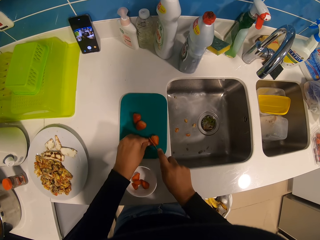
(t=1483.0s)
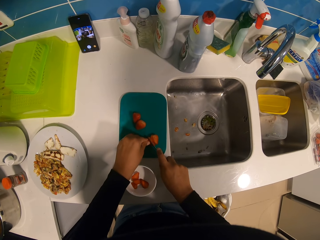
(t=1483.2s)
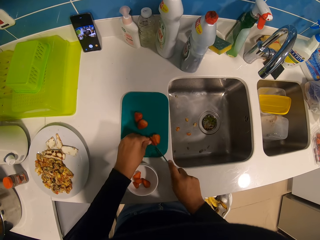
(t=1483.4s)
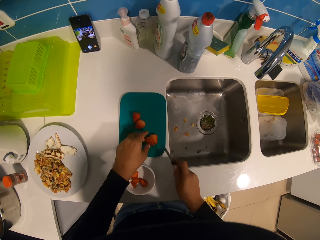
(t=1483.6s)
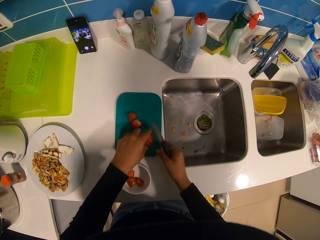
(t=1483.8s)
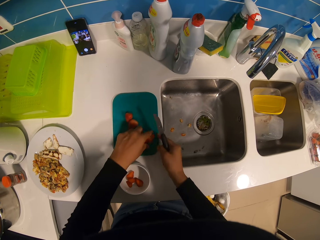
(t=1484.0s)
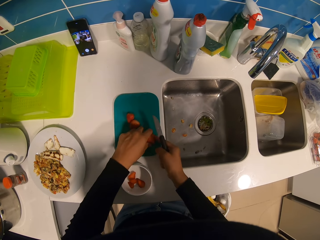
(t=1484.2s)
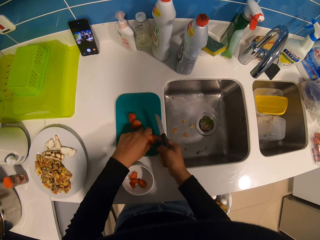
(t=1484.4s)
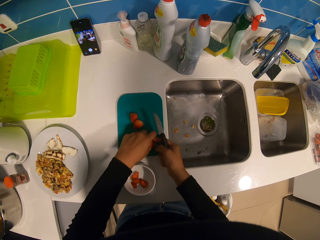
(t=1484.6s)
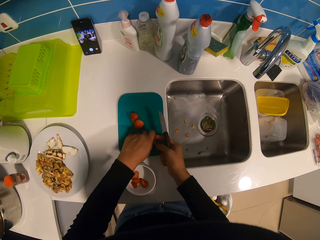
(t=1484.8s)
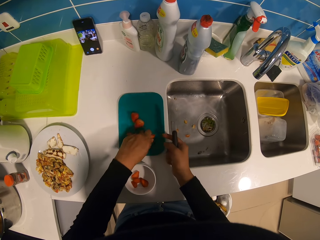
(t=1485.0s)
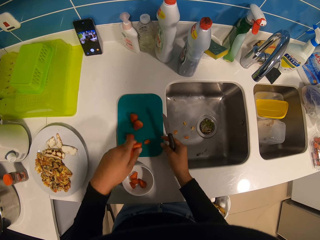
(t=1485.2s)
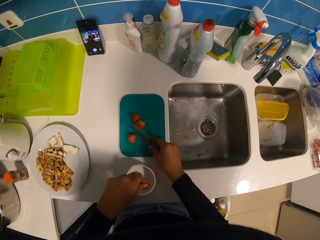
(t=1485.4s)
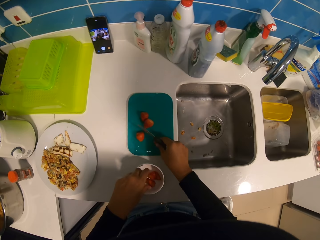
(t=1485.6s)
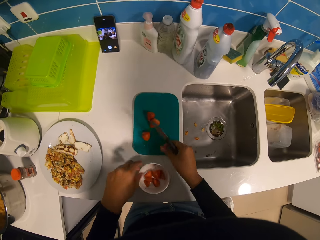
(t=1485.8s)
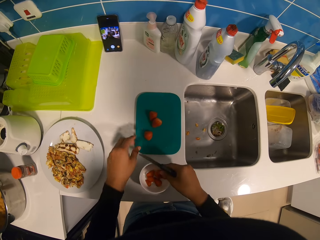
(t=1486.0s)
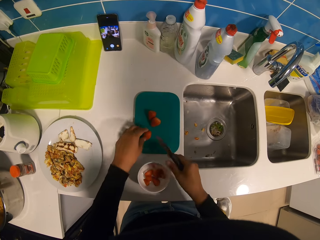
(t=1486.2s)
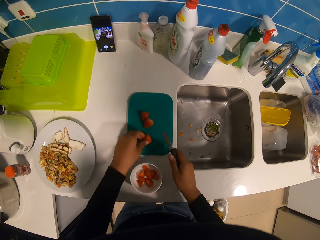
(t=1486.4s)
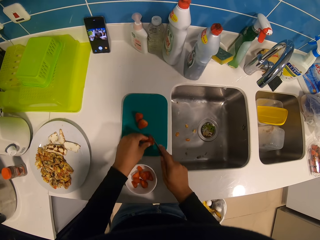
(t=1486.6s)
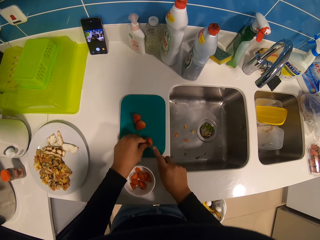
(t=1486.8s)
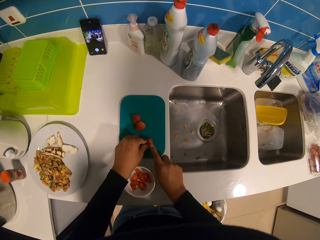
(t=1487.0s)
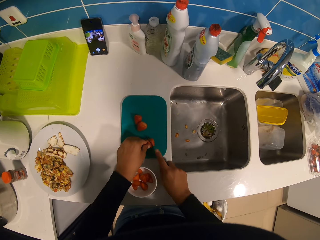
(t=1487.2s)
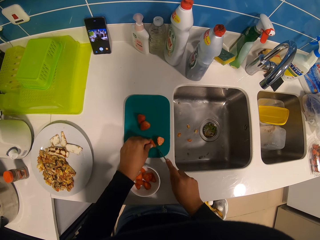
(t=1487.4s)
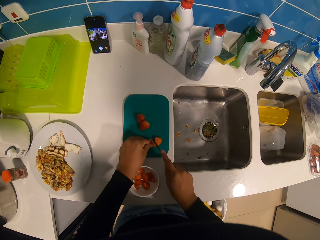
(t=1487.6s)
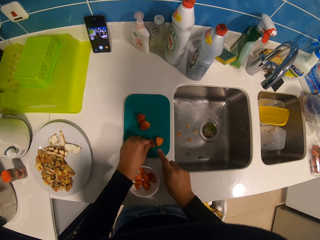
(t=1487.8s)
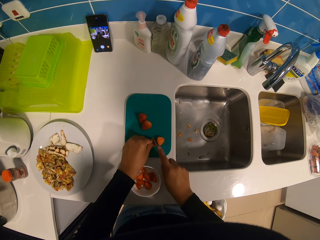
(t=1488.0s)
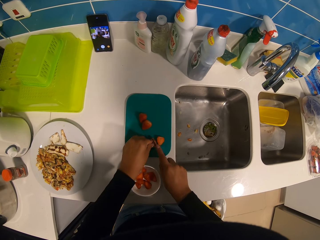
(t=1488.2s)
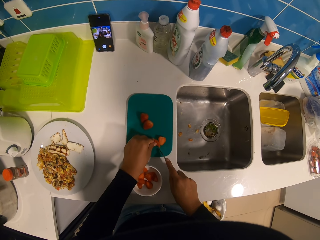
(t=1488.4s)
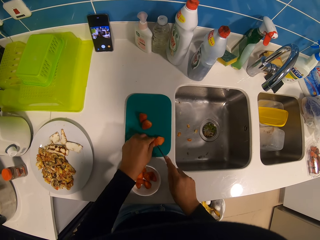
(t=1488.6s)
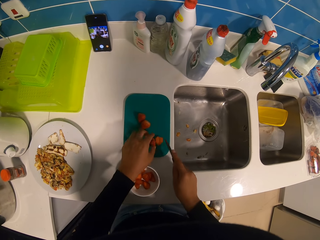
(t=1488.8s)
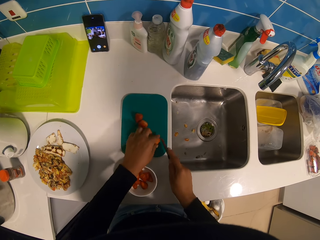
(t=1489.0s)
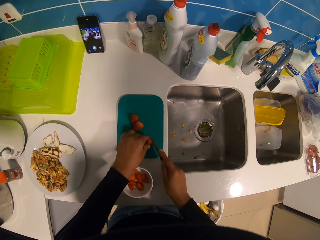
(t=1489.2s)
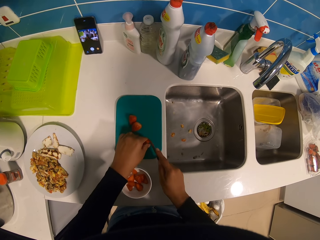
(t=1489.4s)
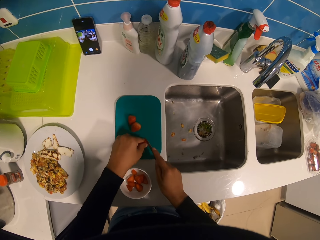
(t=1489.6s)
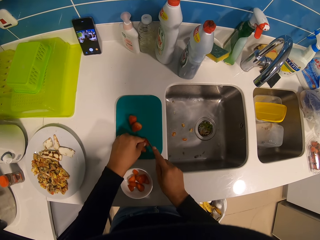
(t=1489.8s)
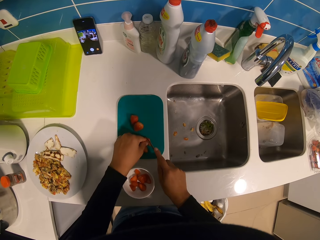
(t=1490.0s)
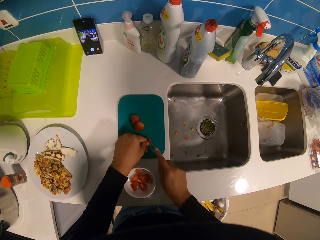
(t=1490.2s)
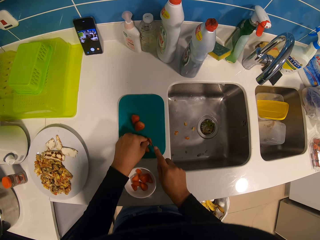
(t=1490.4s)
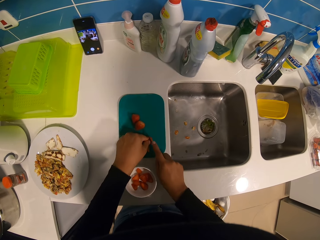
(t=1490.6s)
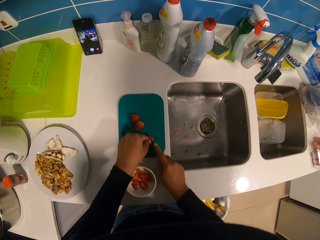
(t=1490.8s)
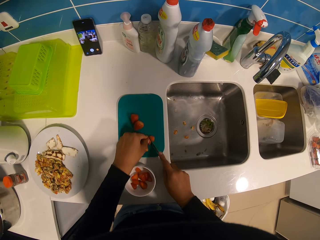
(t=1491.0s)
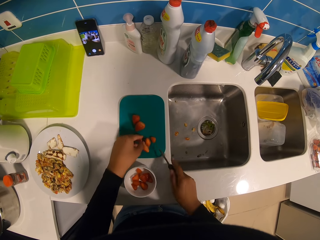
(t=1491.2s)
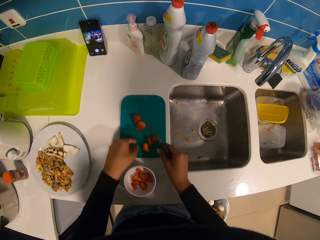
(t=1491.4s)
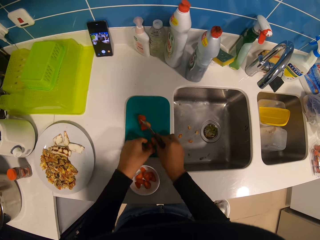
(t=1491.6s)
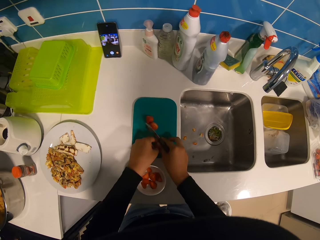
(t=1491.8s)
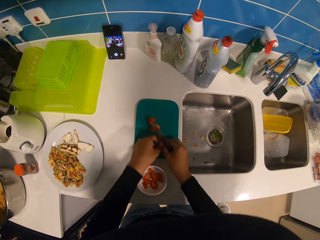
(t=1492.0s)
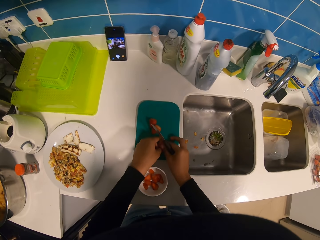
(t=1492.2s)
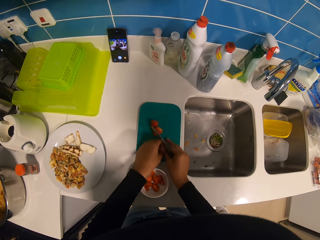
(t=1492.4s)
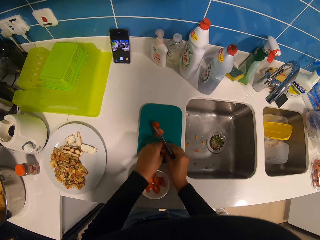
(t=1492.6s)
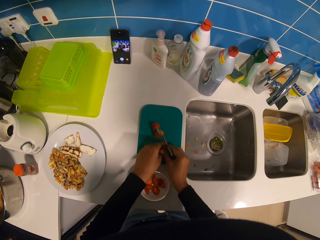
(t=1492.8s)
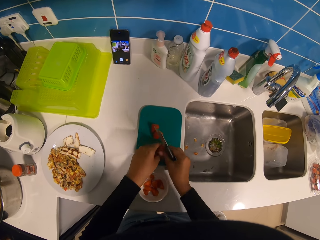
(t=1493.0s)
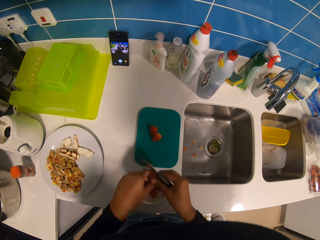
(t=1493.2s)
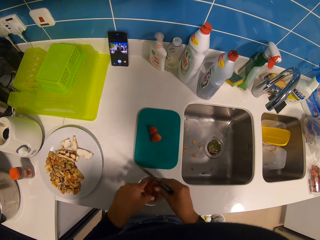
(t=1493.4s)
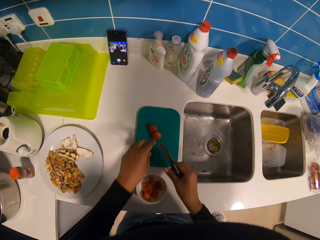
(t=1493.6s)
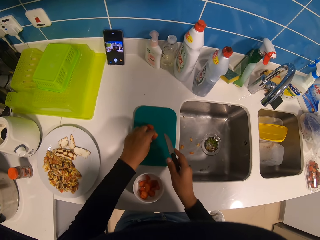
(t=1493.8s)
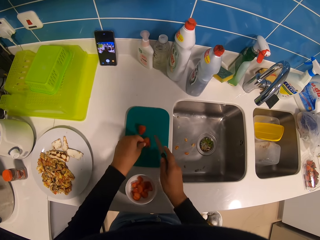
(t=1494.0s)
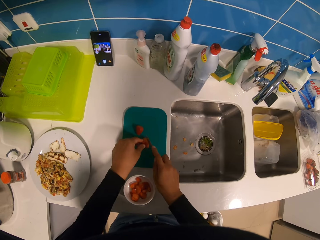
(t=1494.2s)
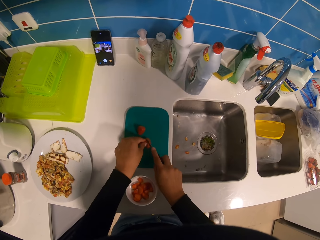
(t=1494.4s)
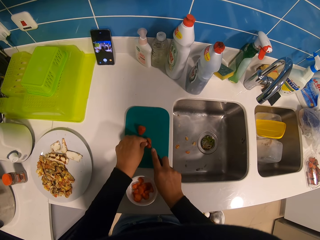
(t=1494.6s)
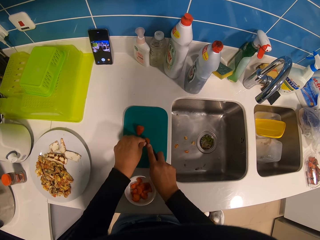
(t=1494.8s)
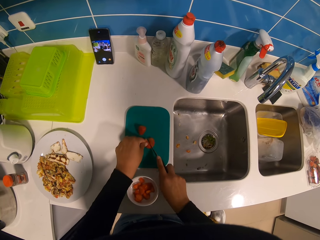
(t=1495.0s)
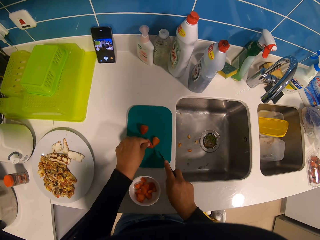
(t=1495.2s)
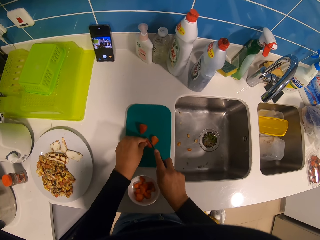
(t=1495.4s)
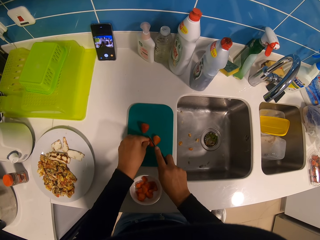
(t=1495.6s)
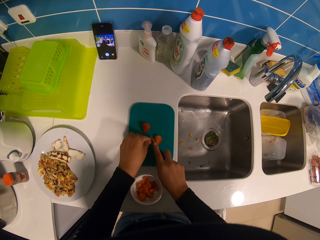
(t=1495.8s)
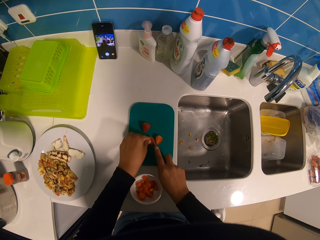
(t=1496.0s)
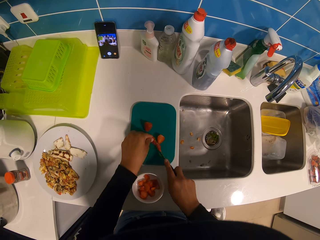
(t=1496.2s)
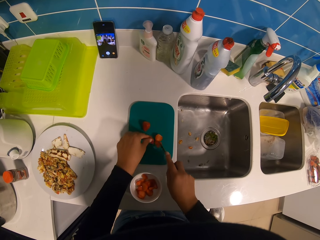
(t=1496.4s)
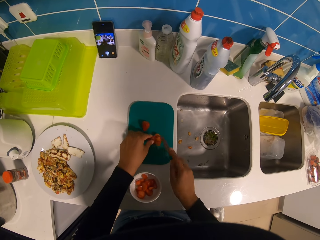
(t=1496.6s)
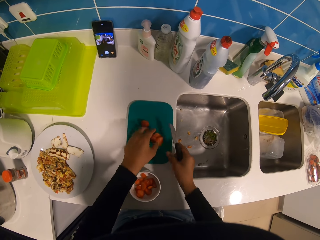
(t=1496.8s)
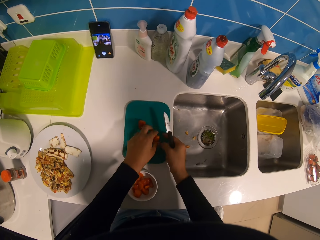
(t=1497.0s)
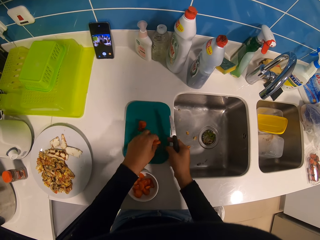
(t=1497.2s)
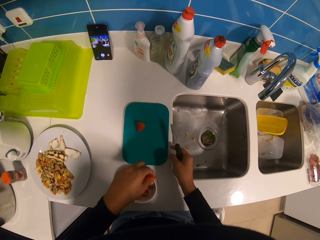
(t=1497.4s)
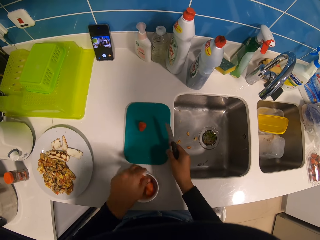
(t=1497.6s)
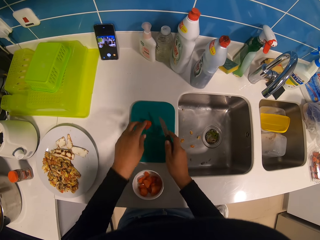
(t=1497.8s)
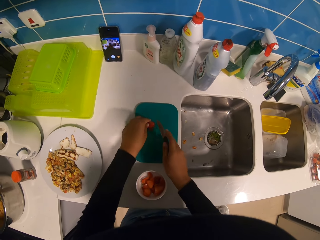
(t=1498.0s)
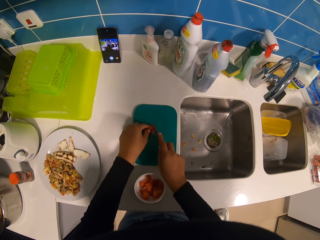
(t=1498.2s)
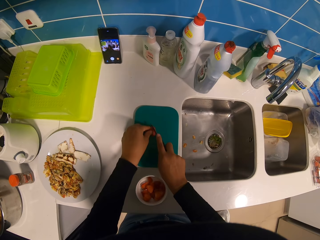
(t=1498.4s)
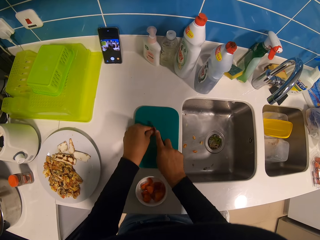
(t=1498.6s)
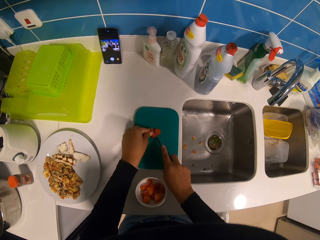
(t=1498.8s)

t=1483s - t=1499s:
The camera wearer picks up the strawberry. They place the strawberry in the bowl. They hold the strawberry on the chopping board. They cut the strawberry. They pick up the strawberry. They place the strawberry in the bowl. They hold the strawberry on the chopping board. They cut the strawberry. They pick up the strawberry. They place the strawberry in the bowl. They hold the strawberry on the chopping board. They cut the strawberry.

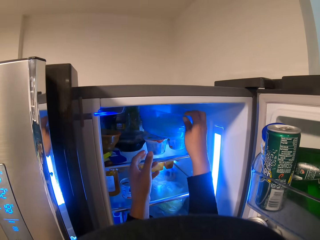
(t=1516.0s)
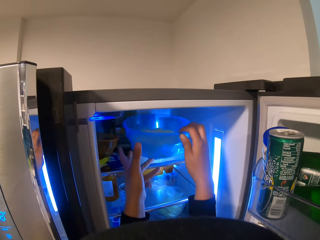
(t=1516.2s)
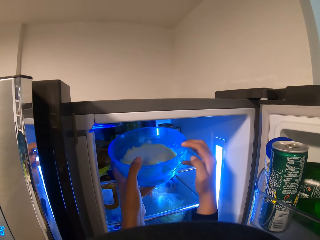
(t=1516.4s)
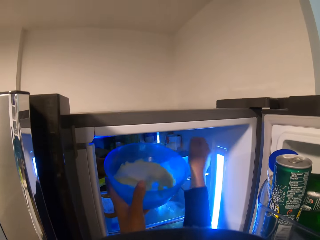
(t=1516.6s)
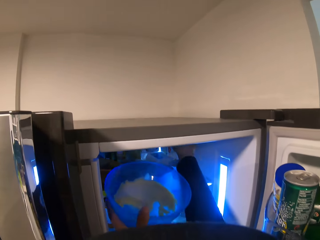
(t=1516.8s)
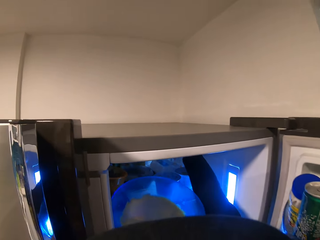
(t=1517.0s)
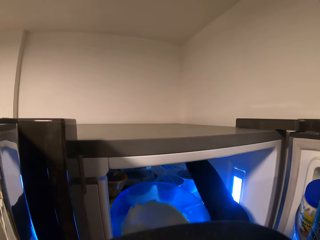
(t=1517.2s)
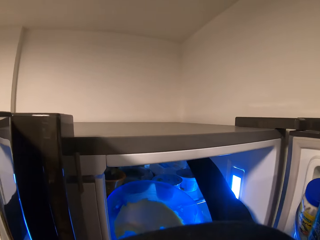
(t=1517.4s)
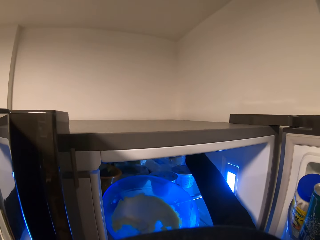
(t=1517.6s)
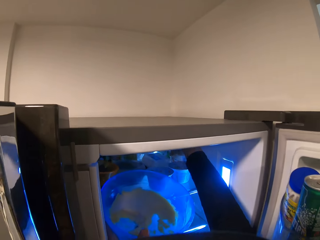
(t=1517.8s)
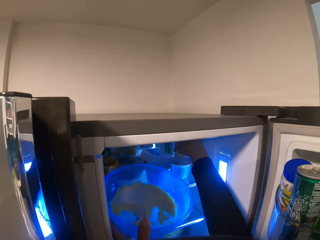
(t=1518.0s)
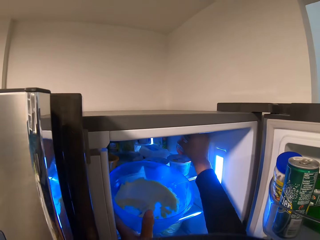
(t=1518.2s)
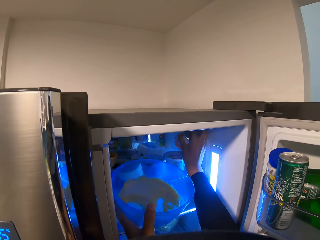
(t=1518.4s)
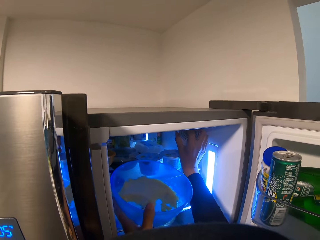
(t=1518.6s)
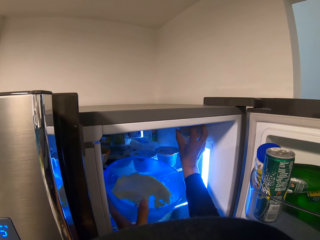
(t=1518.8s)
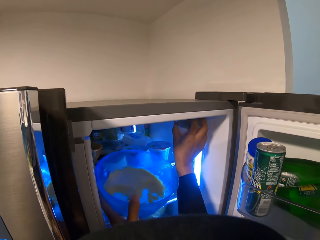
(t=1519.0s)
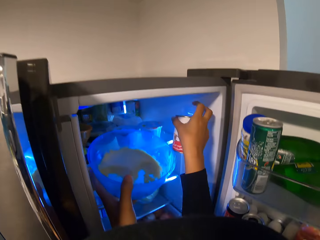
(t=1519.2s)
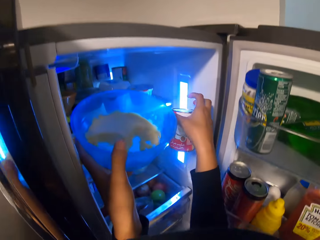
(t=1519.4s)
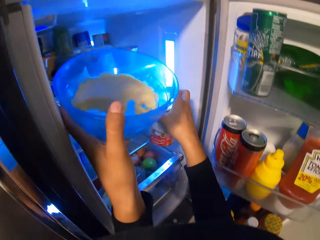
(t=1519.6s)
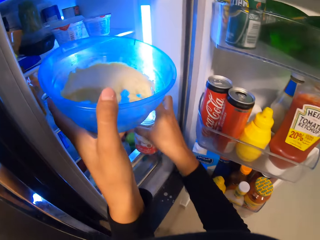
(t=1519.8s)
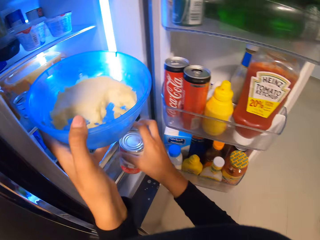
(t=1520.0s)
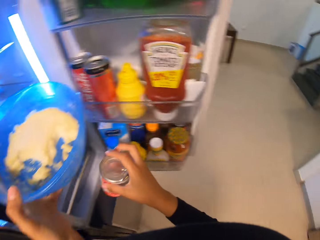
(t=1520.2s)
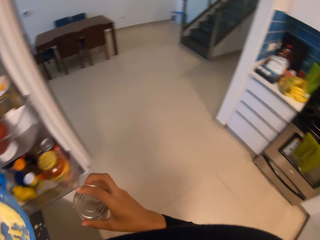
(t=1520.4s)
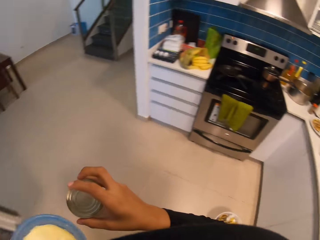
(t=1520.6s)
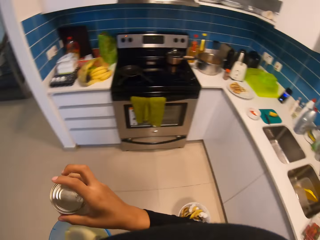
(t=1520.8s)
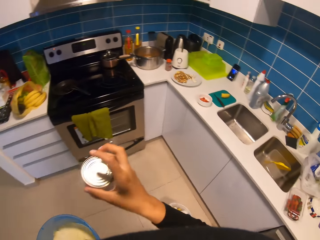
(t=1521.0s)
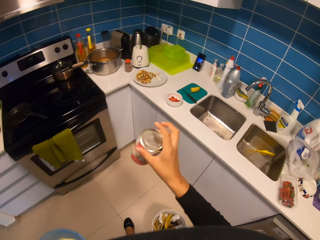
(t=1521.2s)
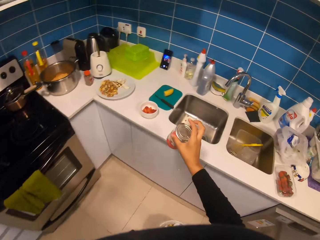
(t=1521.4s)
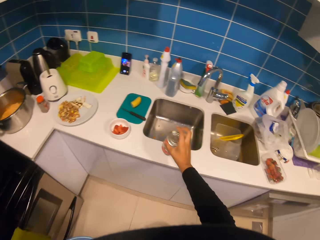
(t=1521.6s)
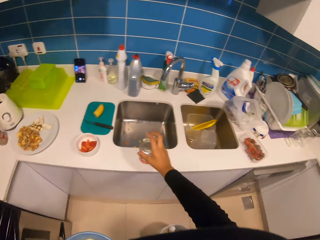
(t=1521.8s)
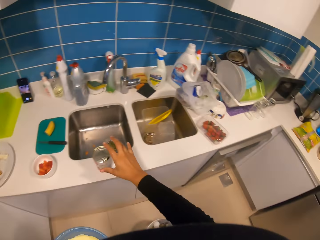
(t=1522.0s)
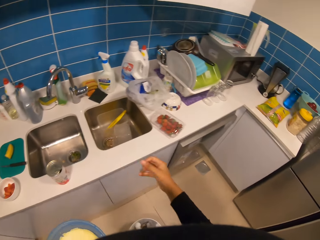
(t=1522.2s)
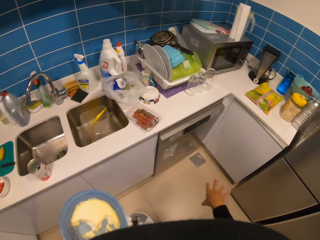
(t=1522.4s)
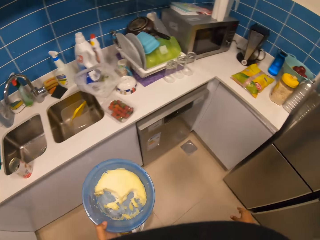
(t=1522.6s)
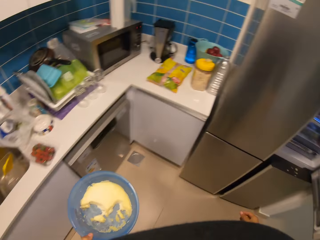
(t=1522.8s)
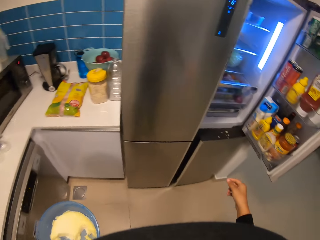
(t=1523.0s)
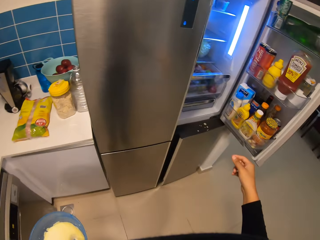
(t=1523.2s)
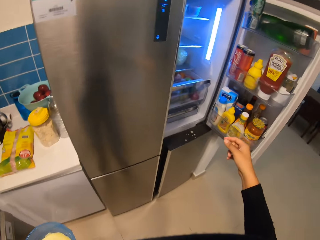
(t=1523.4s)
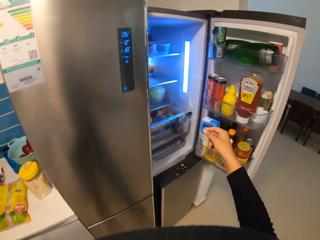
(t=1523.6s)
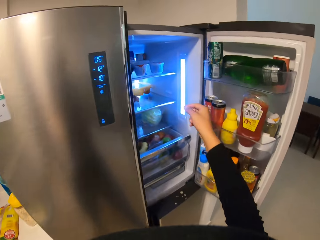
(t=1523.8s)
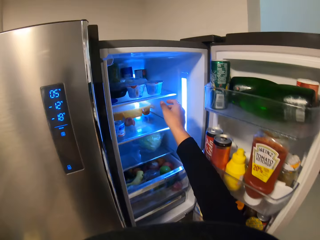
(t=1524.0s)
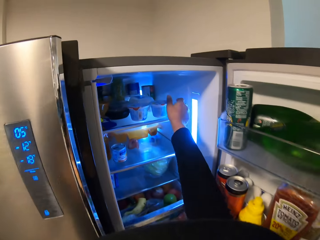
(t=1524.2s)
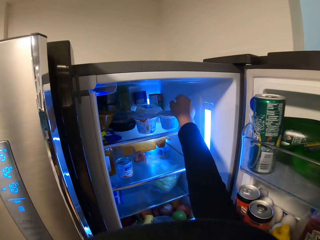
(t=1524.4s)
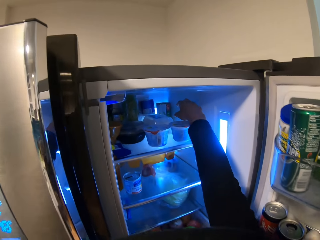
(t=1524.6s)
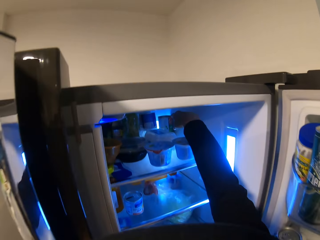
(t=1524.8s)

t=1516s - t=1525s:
The camera wearer picks up a plate of butter. They pick up a tin of honey. They move in the kitchen. They put the tin of honey on the table. They move in the kitchen.
